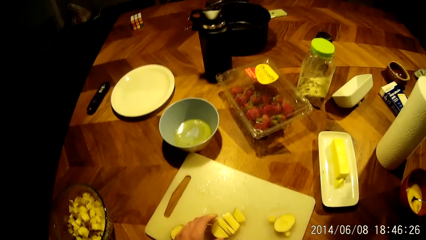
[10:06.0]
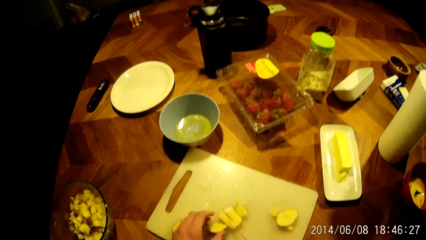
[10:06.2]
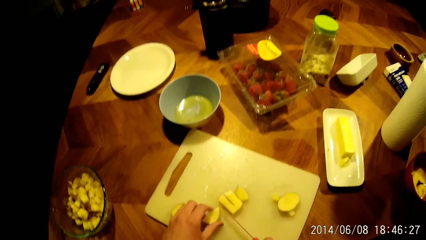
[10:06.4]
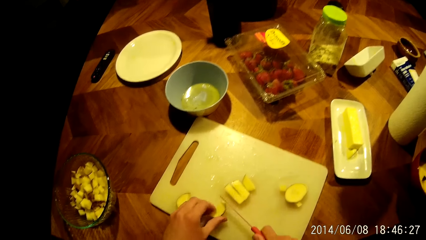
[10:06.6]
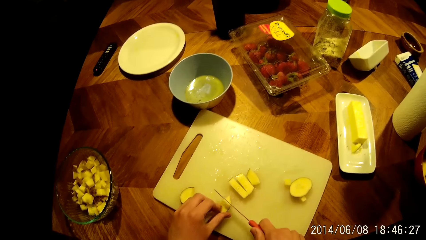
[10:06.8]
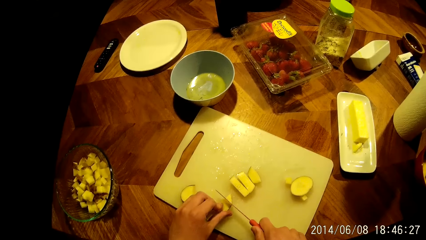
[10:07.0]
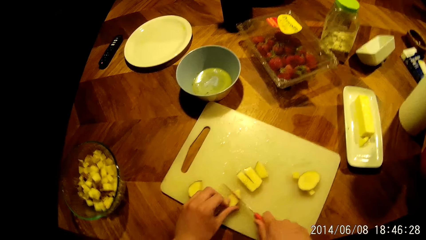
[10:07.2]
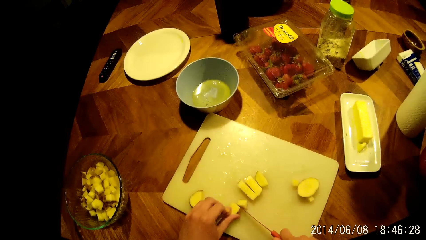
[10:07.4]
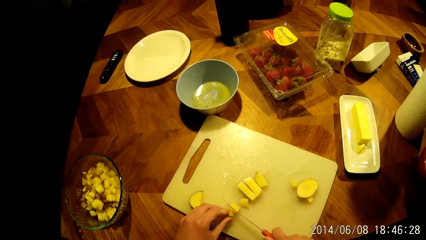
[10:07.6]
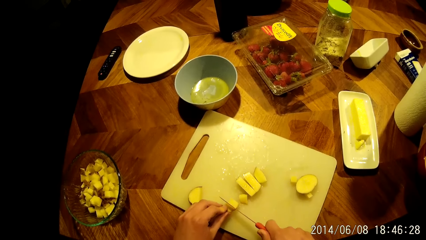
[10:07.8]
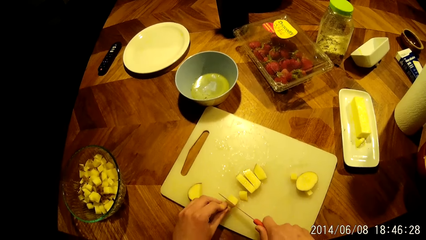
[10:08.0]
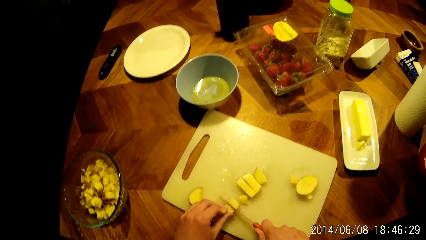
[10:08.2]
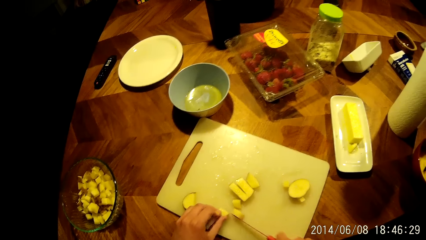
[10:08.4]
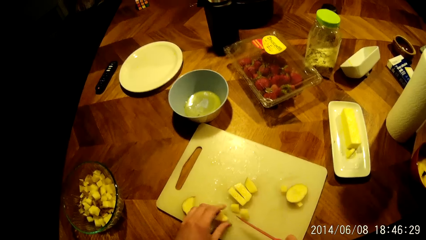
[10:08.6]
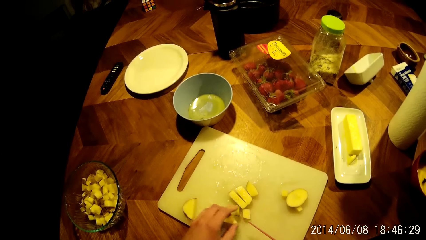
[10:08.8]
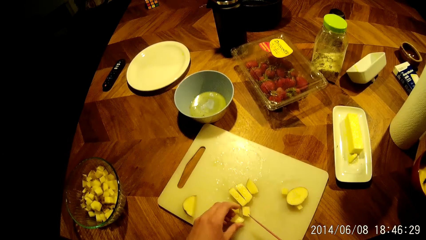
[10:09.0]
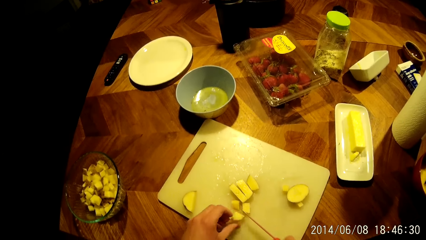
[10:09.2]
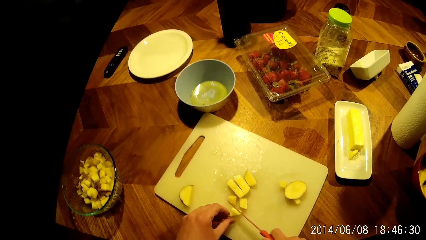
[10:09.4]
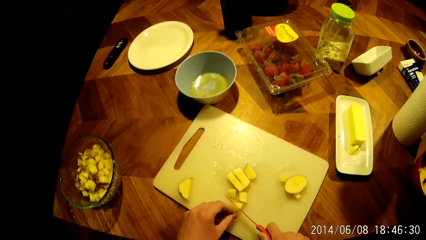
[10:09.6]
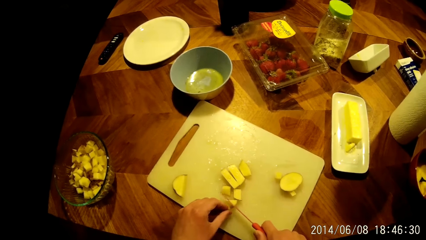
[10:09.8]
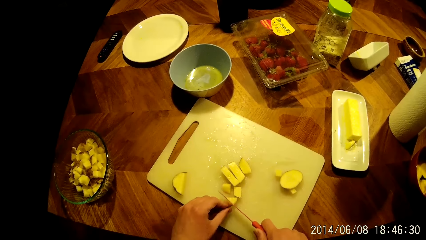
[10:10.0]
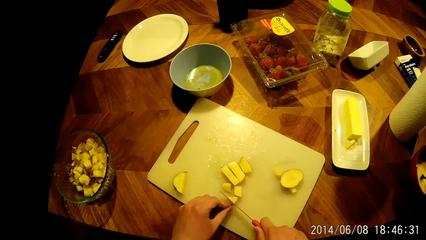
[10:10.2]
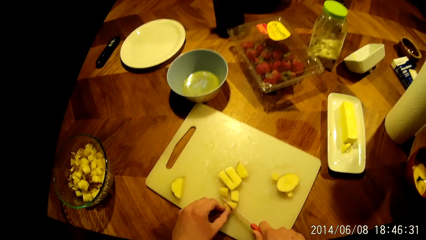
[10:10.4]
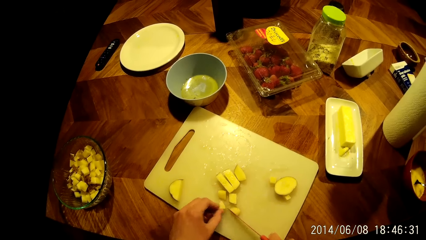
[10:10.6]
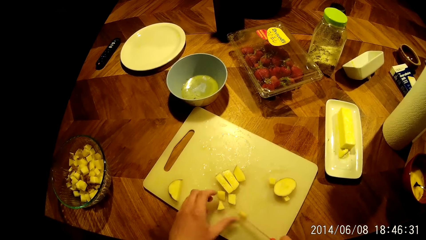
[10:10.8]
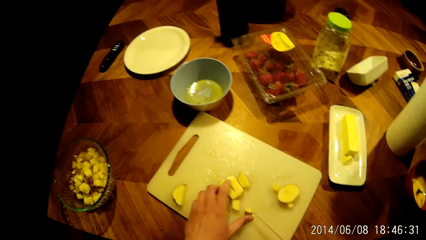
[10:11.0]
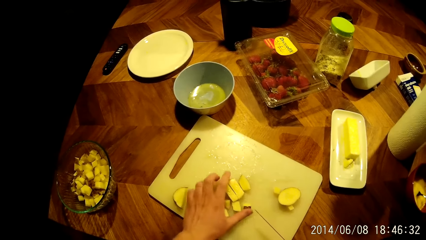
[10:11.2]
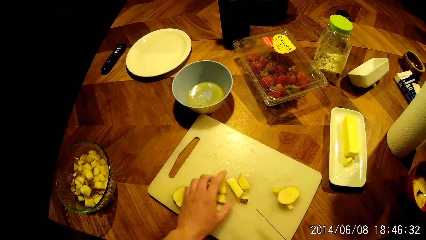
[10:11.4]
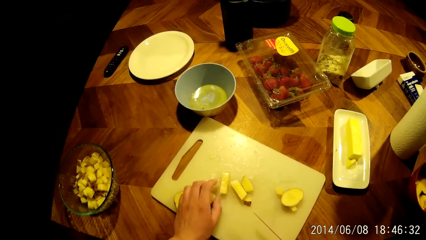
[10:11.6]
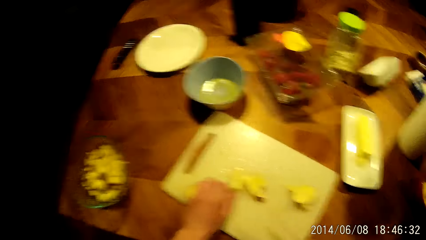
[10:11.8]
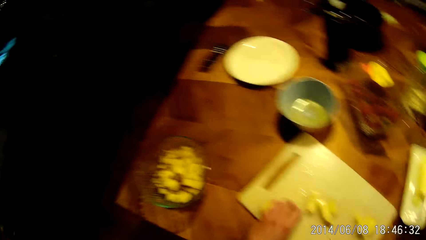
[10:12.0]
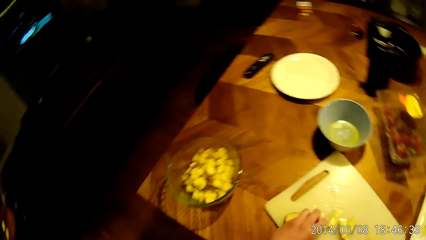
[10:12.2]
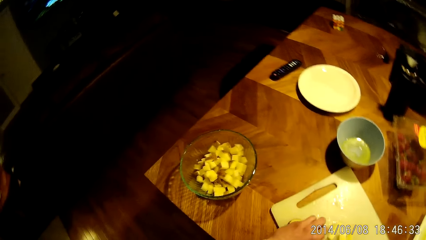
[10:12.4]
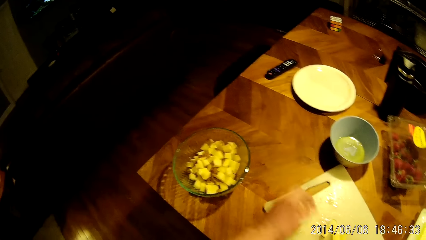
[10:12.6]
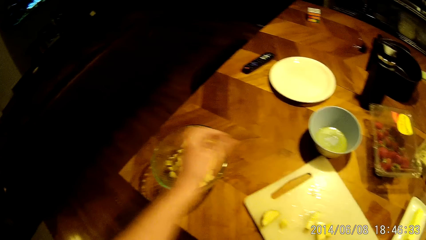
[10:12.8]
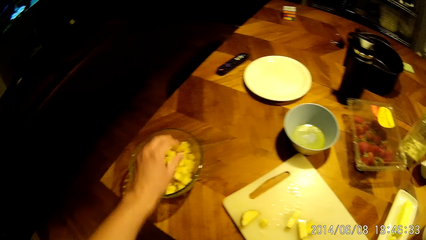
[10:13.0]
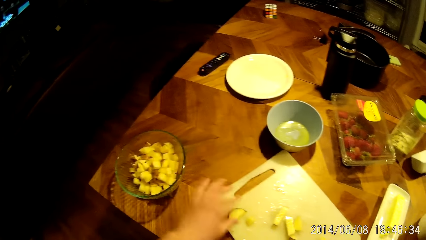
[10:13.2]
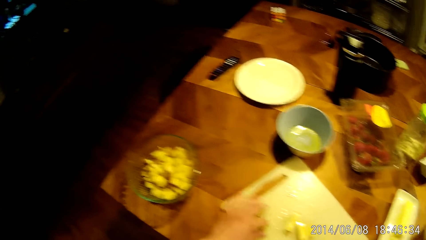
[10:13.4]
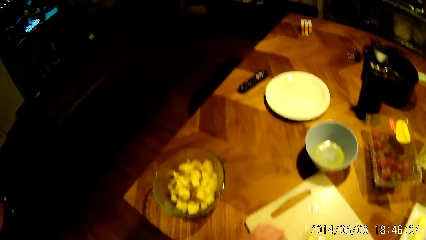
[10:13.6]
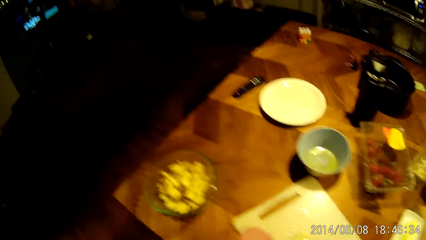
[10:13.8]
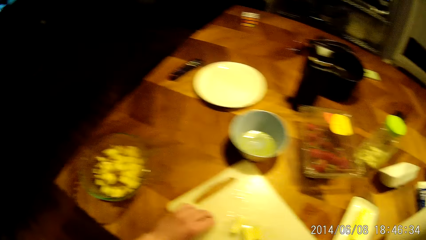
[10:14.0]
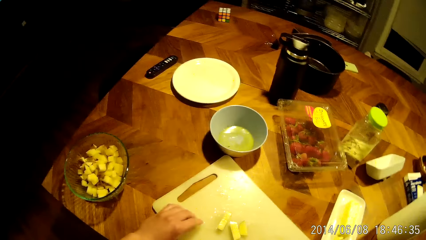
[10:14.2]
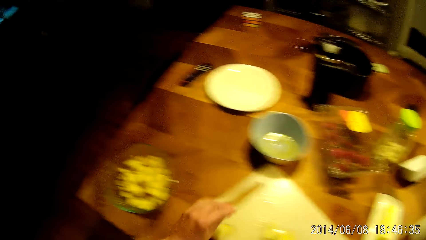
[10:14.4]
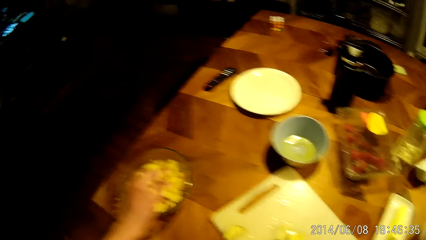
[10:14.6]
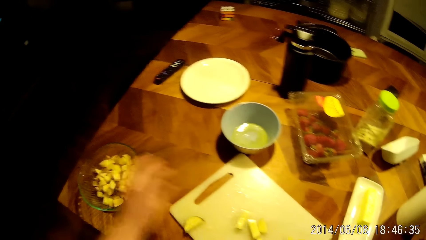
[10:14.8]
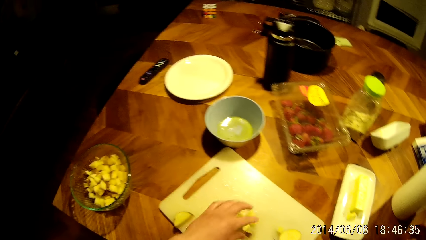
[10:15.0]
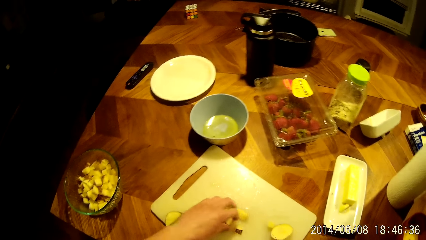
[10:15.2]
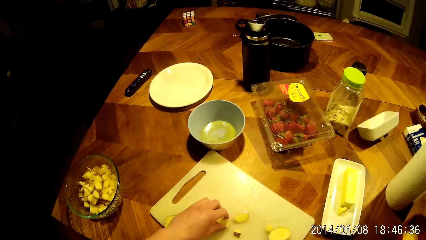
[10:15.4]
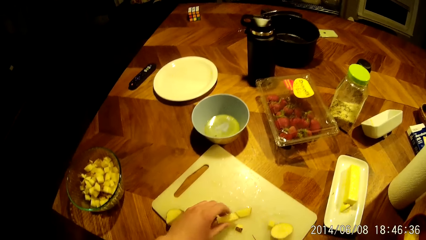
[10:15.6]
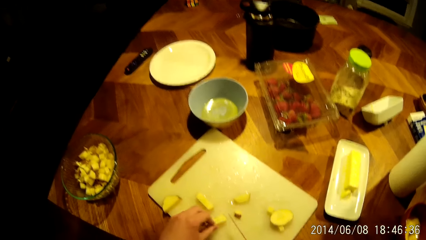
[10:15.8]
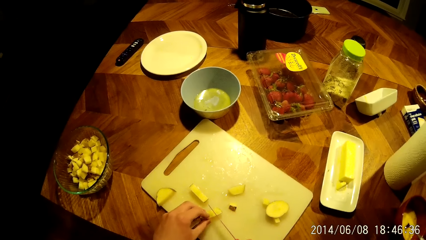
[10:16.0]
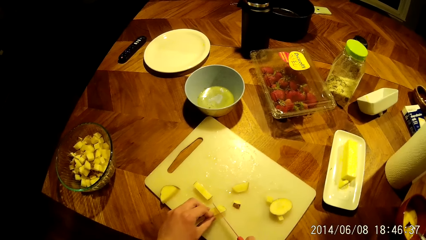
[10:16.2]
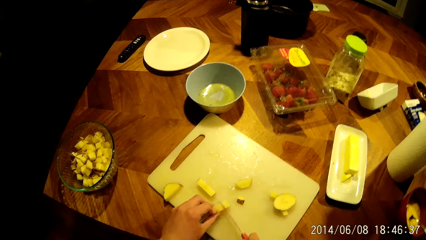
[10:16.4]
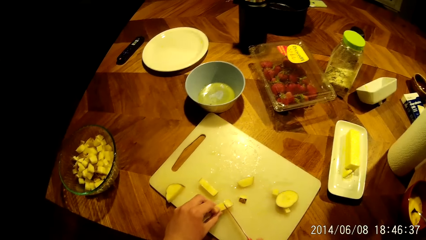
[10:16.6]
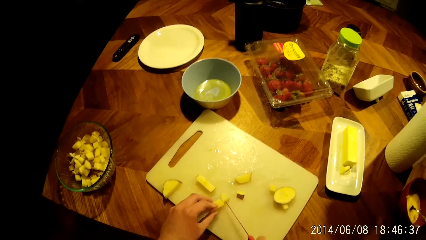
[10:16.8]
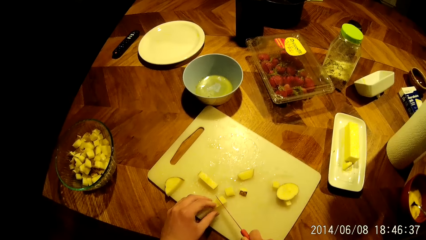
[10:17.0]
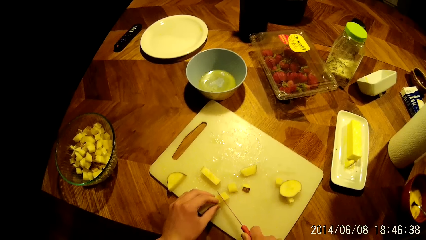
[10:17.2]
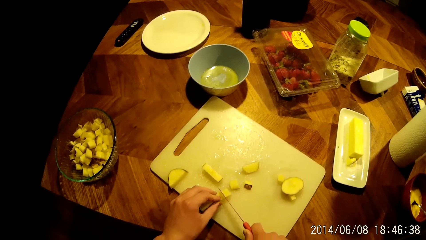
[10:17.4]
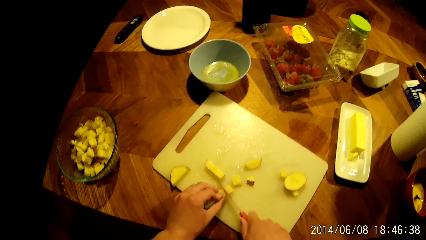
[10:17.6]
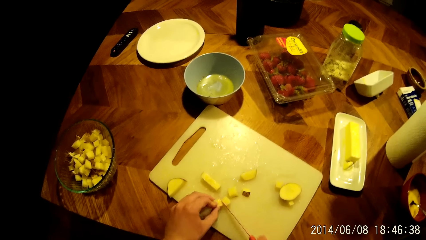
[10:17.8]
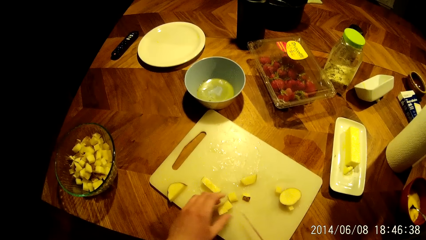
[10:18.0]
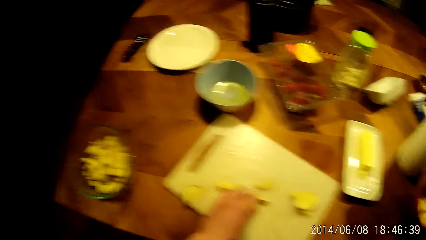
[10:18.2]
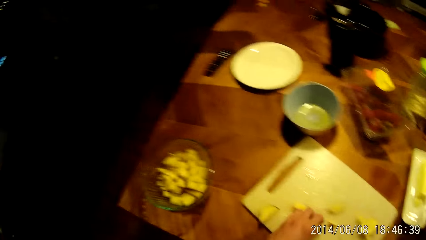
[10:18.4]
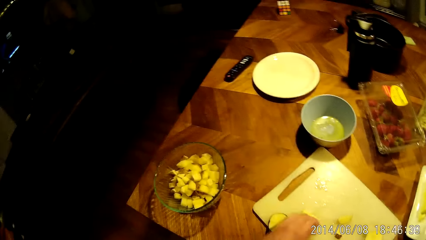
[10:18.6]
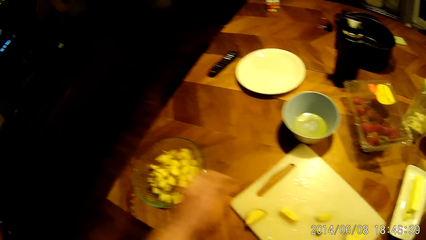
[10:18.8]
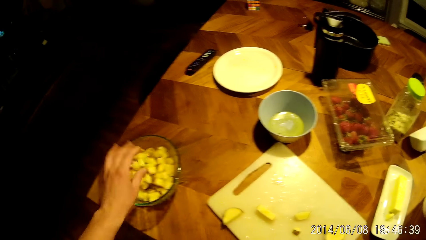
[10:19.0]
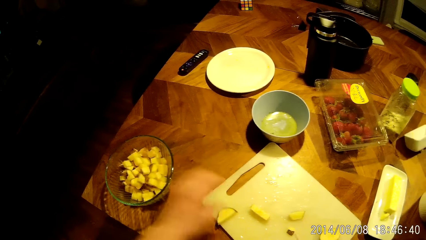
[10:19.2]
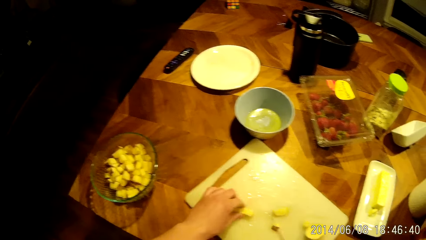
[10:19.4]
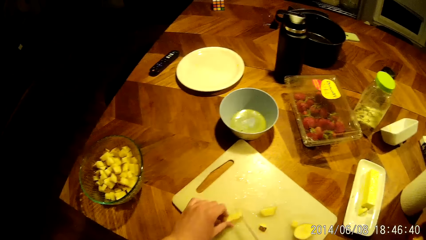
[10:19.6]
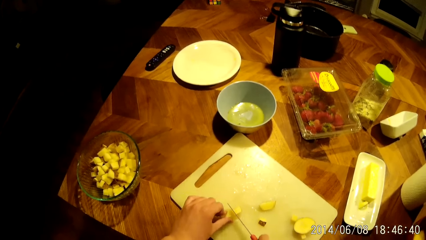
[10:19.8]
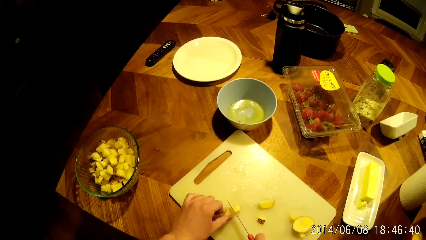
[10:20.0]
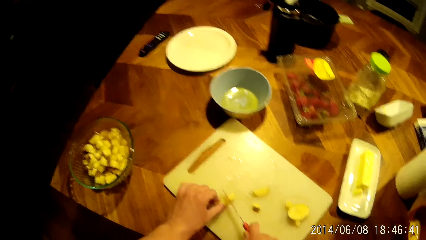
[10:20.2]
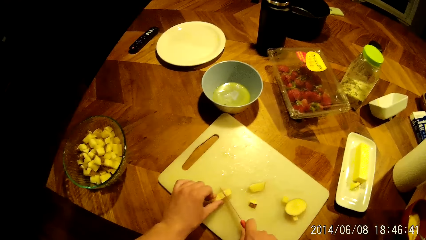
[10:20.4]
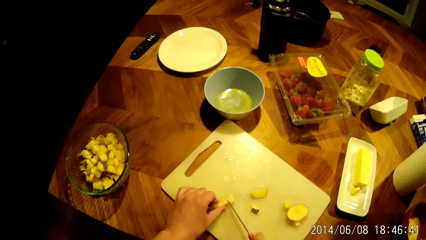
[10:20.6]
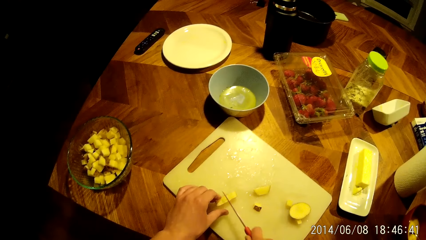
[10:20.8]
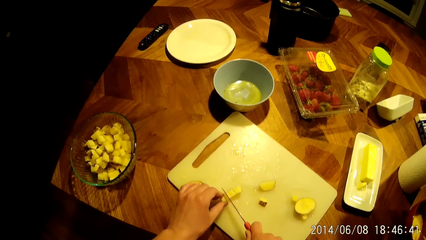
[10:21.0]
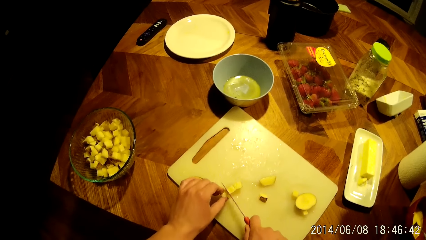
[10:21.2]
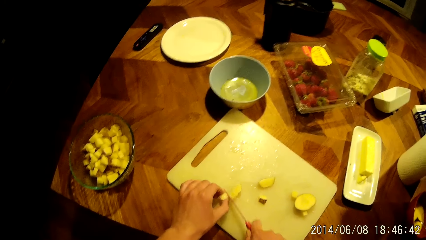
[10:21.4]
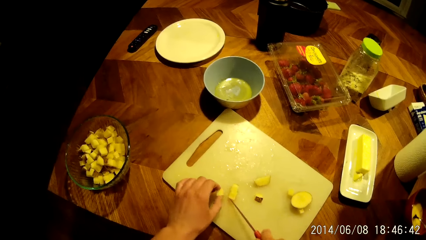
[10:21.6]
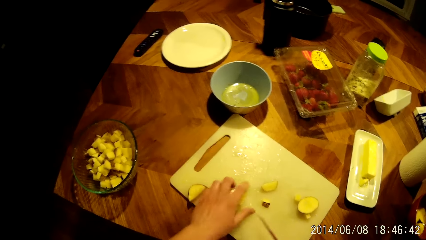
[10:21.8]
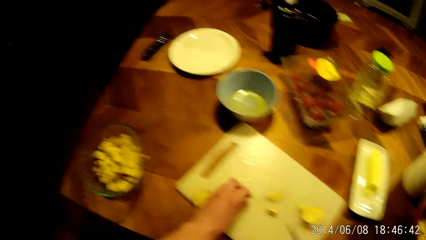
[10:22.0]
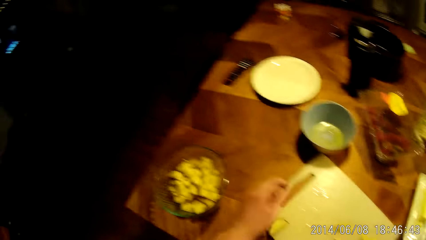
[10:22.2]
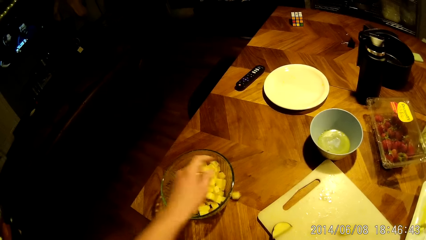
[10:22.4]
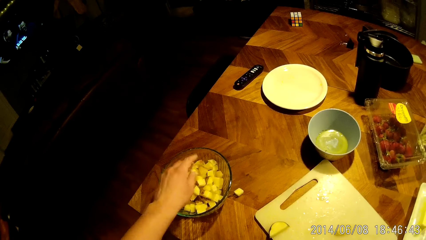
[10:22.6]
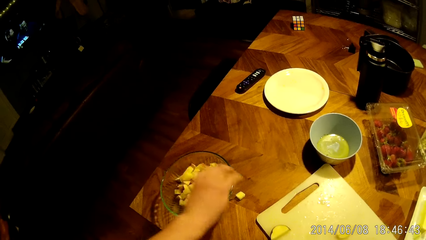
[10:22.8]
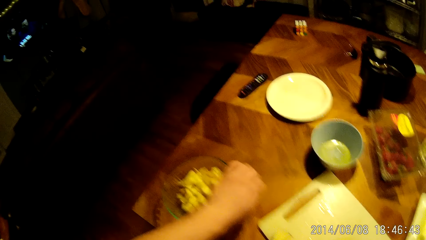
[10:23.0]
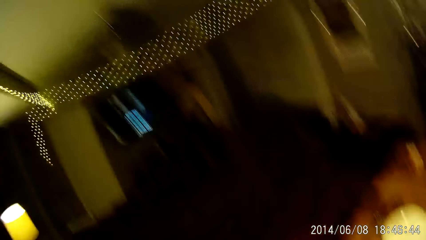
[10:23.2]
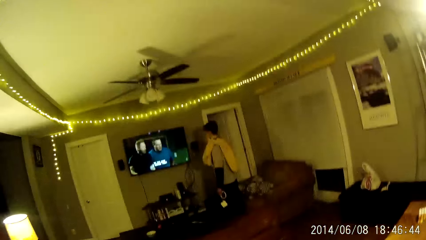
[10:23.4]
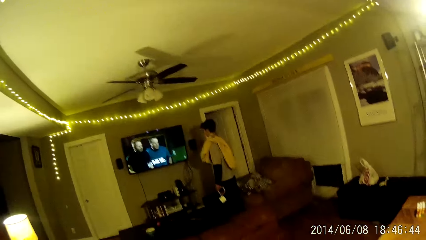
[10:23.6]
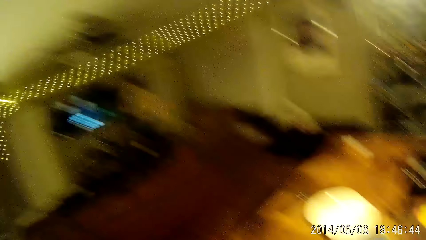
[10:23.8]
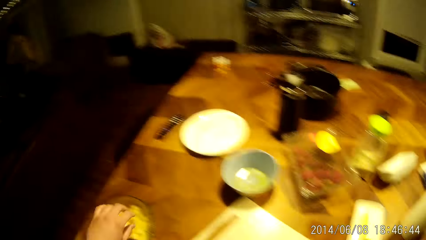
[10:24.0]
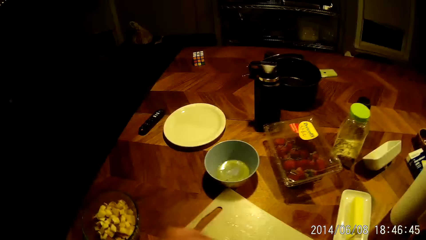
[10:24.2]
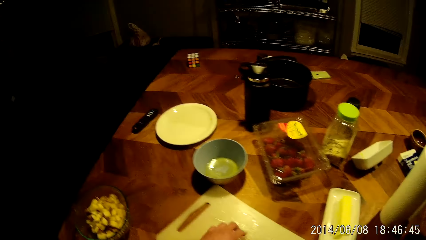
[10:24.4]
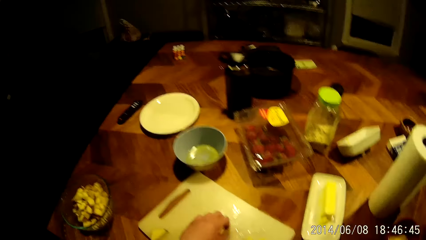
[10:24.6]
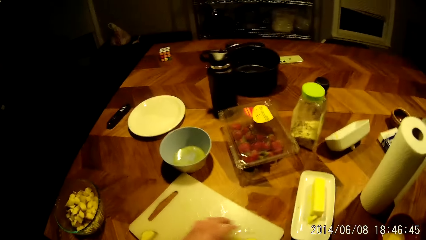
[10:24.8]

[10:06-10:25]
The camera wearer packs chopped yam from the chopping board into the bowl on the table with his left hand. He chops the yam into cubes on the chopping board with the knife in his right hand. He packs the chopped yam from the chopping board into the bowl on the table with his left hand. He chops the yam into cubes on the chopping board with the knife in his right hand. He packs the chopped yam from the chopping board into the bowl on the table with his left hand. He picks the yam from the table into the bowl on the table with his left hand.
